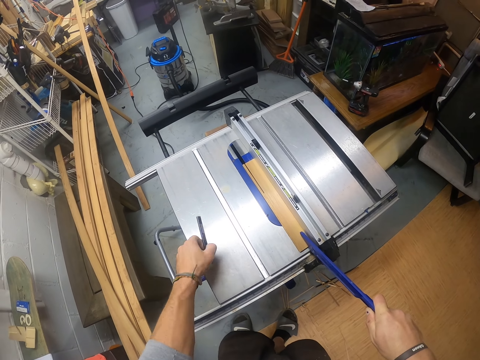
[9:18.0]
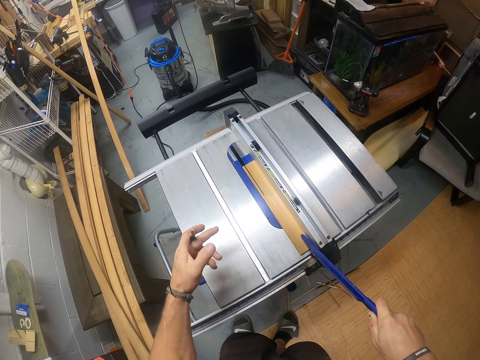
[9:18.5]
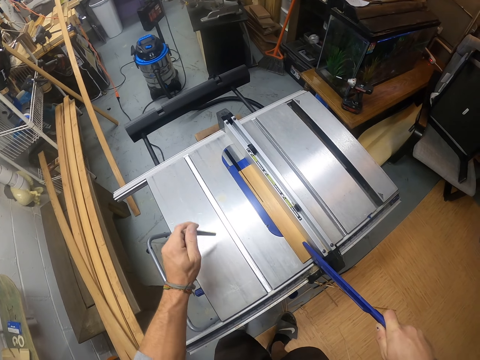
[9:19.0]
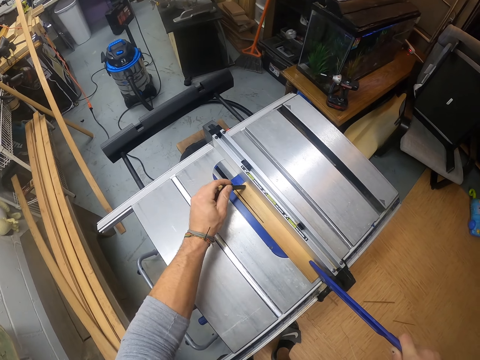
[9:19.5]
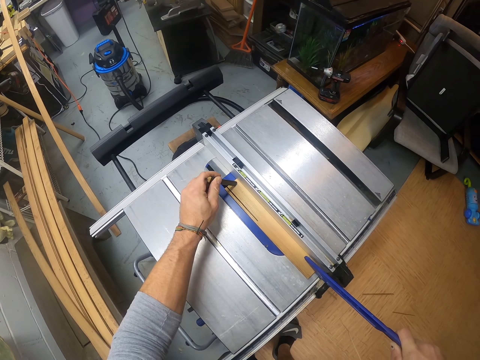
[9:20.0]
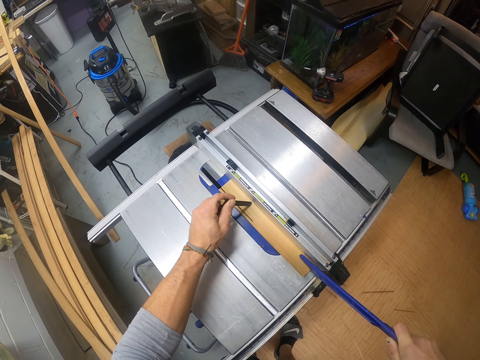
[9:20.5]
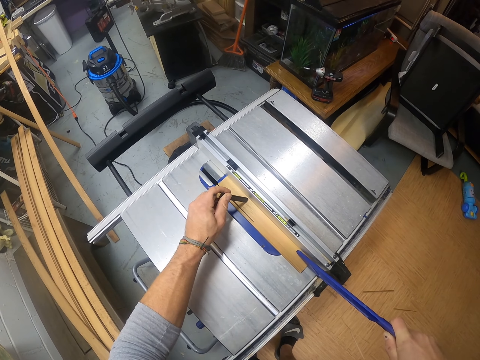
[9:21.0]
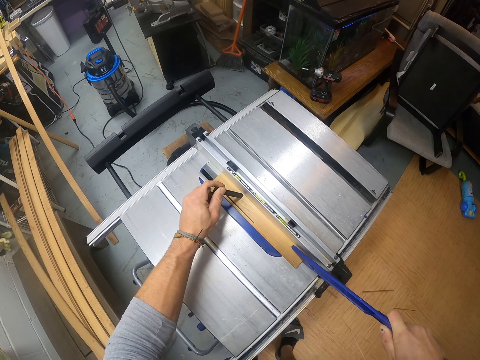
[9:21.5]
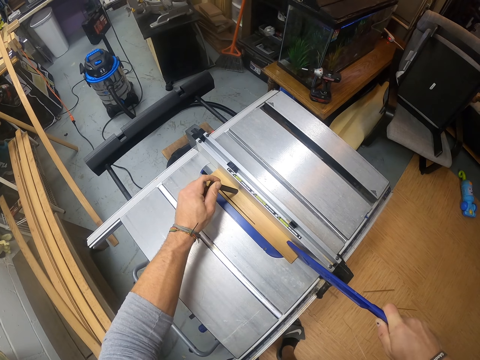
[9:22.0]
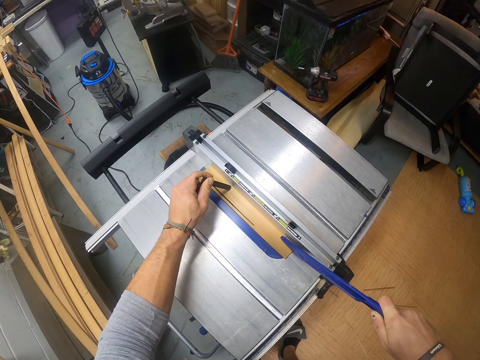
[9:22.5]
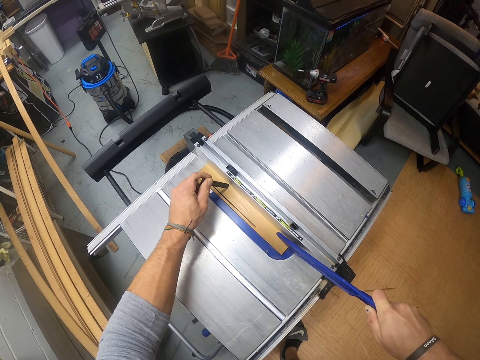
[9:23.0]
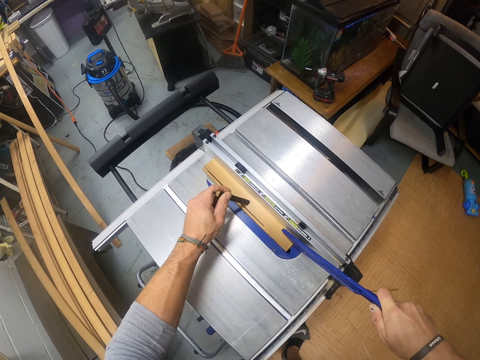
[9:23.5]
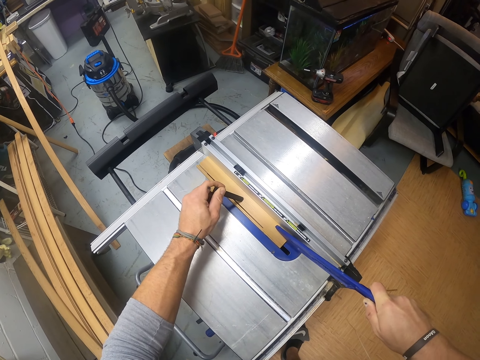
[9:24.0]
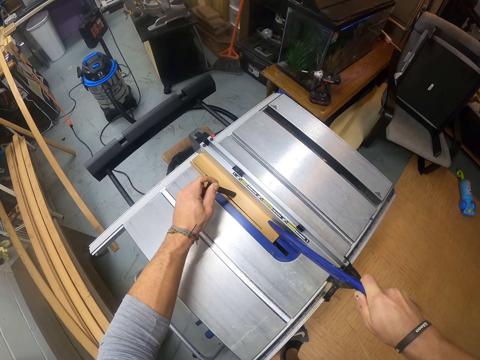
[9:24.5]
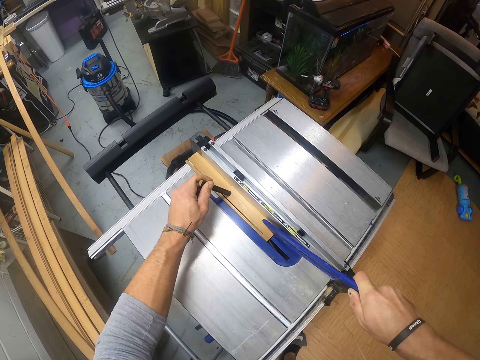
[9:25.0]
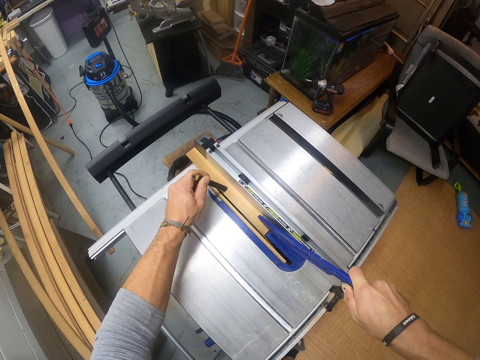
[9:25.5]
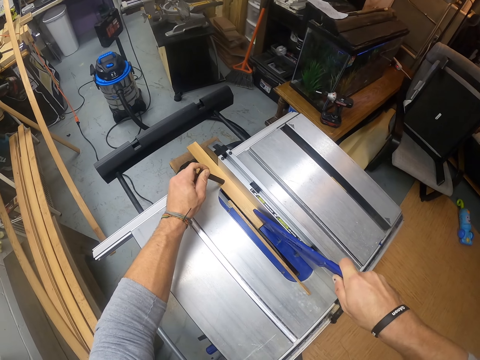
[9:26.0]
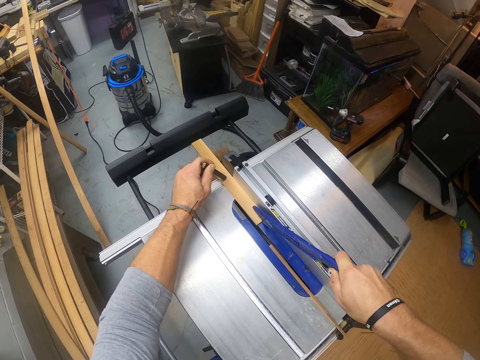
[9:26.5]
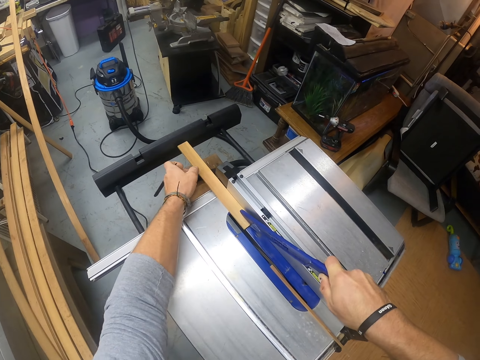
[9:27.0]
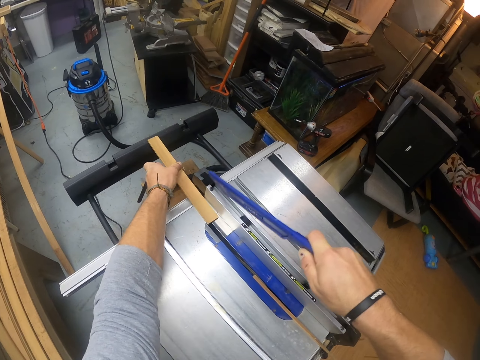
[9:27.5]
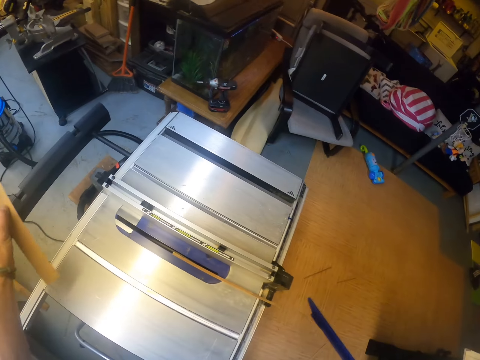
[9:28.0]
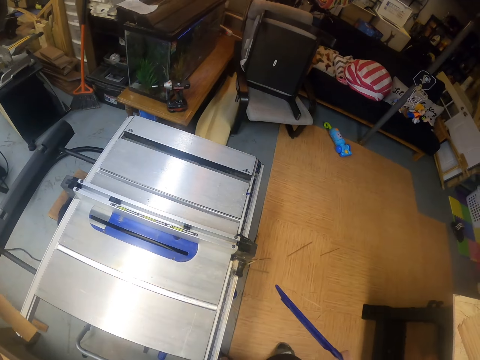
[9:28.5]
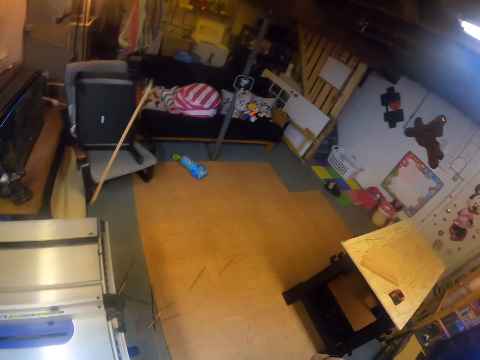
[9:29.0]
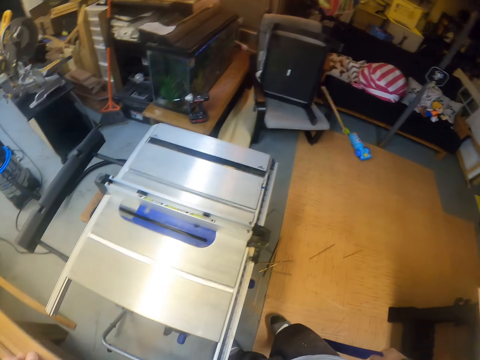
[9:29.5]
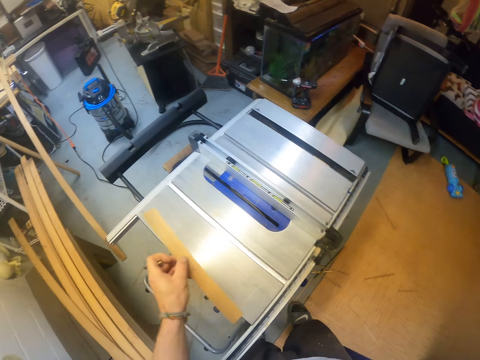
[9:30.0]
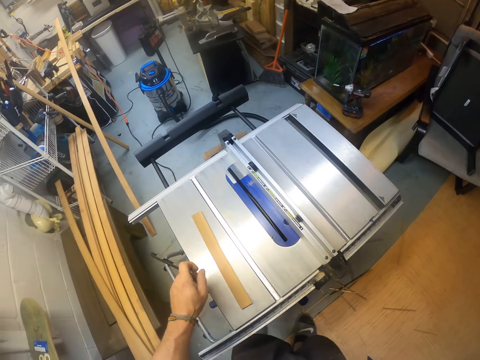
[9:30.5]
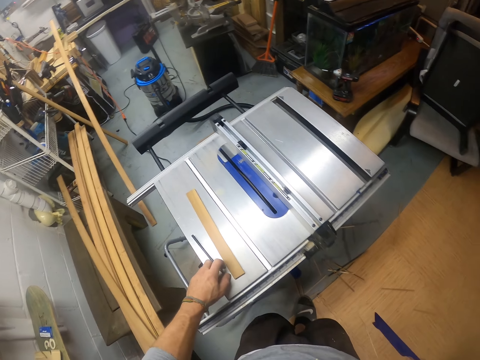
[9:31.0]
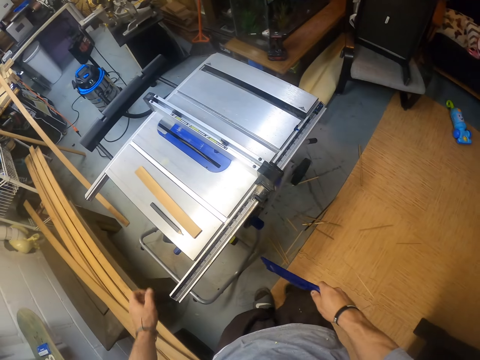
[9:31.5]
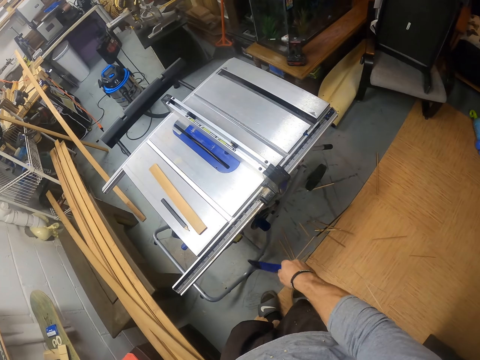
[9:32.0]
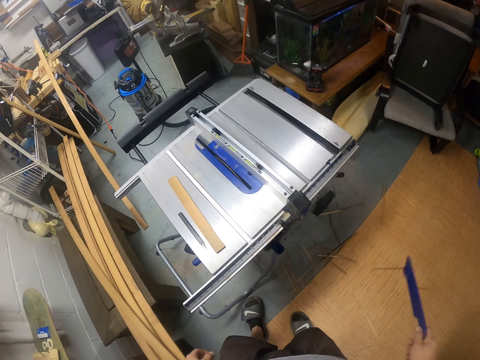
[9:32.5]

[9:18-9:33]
The camera wearer picks a pencil or knife on the table saw with his left hand. He flips the knife. He drives the piece of wood into the table saw blade with the push stick in his right hand and the pencil in his left hand. He puts the knife on the piece of wood. He picks the bigger piece of the sawed wood from the table saw with his left hand. He hits the smaller piece of the sawed wood away with the push stick in his right hand. He drops the piece of wood in his left hand on the table saw. He drops the pencil in his left hand on the table saw.

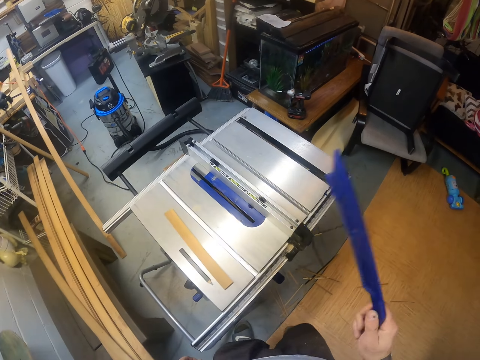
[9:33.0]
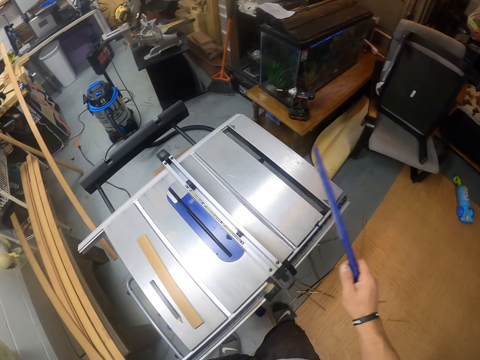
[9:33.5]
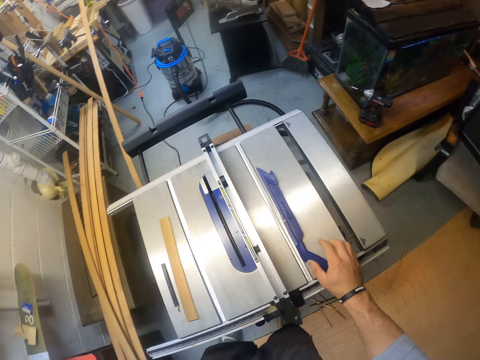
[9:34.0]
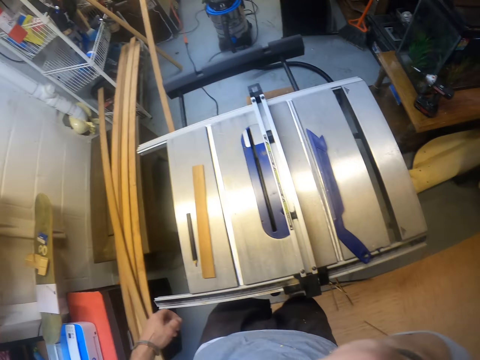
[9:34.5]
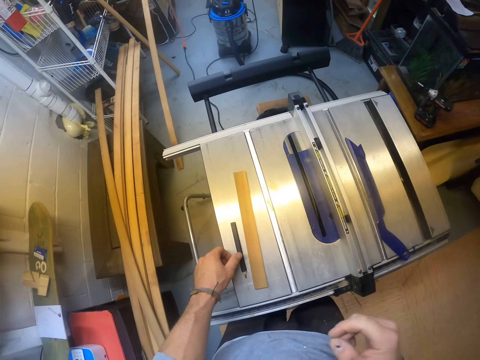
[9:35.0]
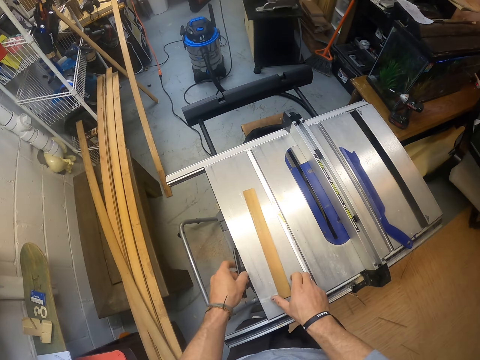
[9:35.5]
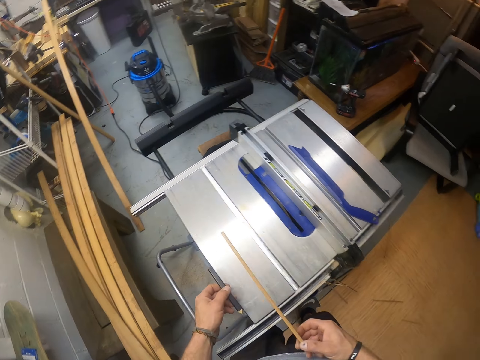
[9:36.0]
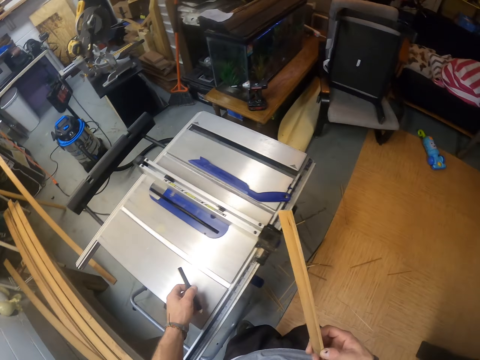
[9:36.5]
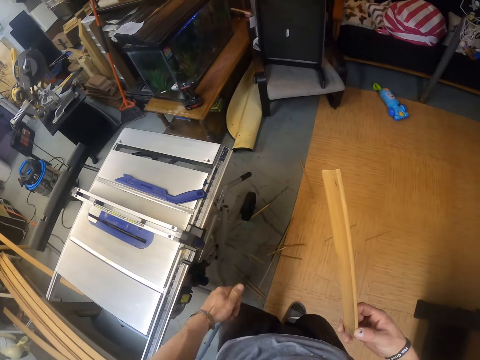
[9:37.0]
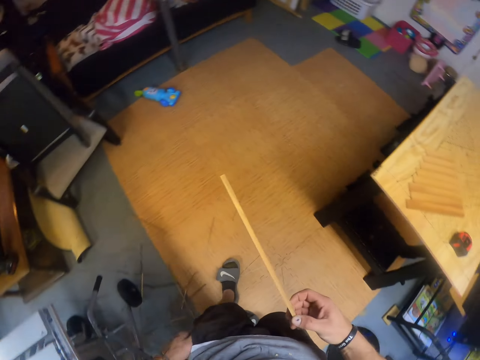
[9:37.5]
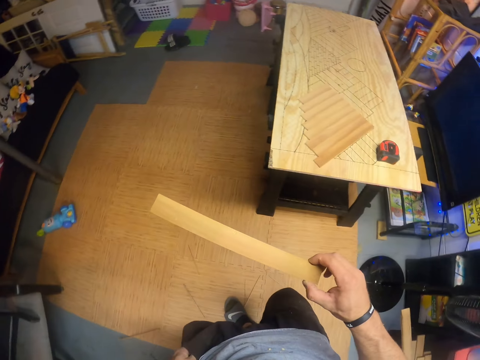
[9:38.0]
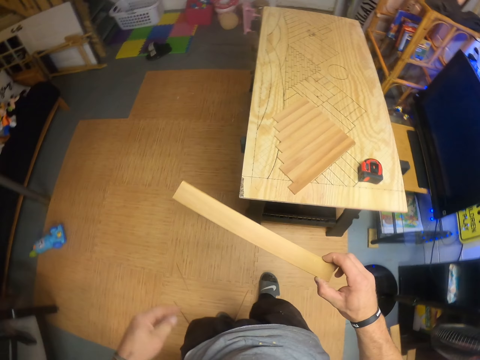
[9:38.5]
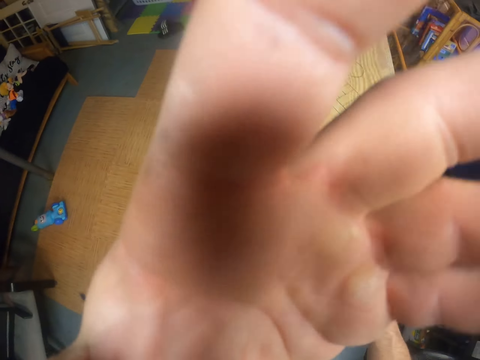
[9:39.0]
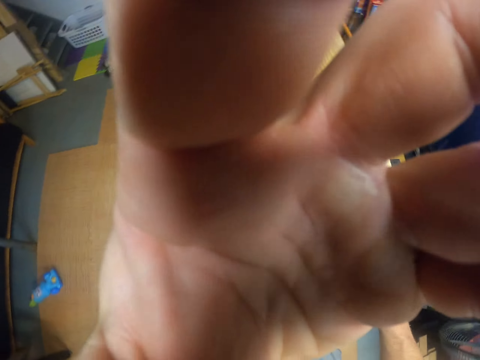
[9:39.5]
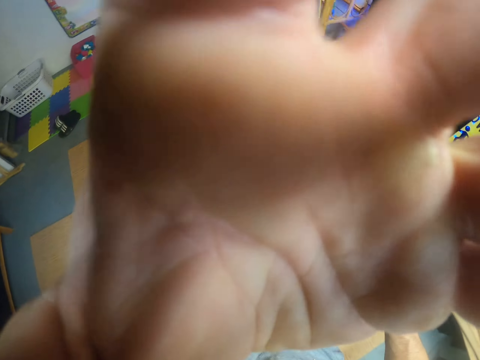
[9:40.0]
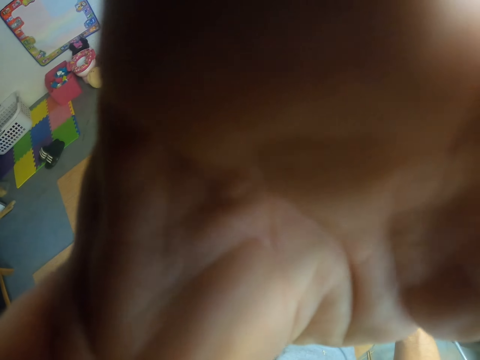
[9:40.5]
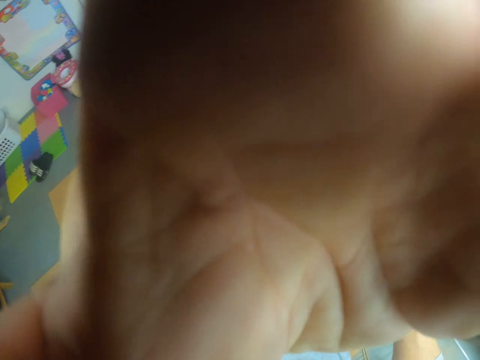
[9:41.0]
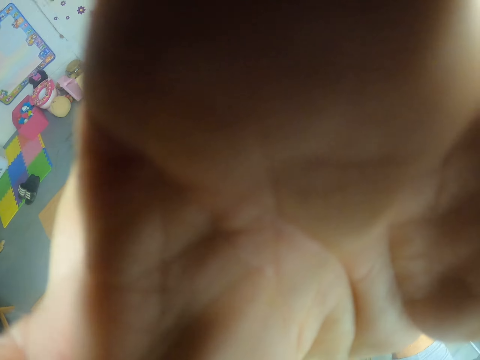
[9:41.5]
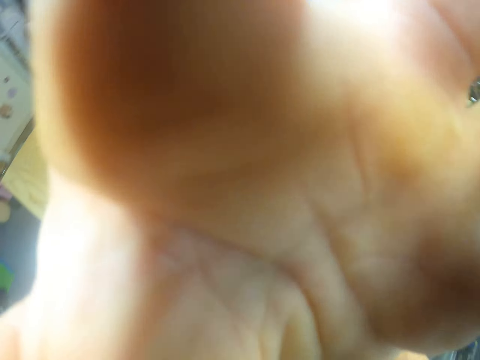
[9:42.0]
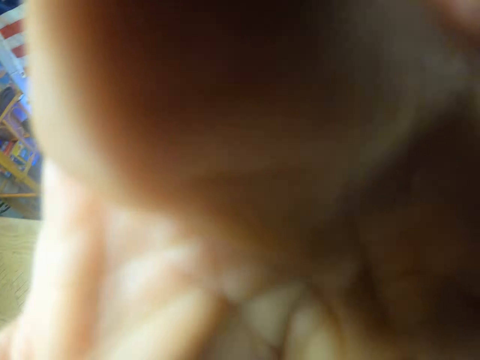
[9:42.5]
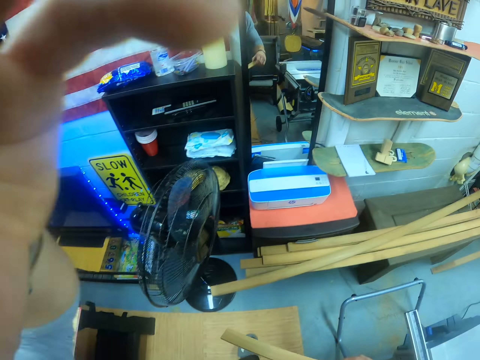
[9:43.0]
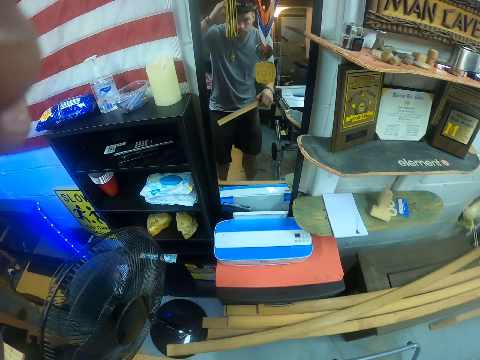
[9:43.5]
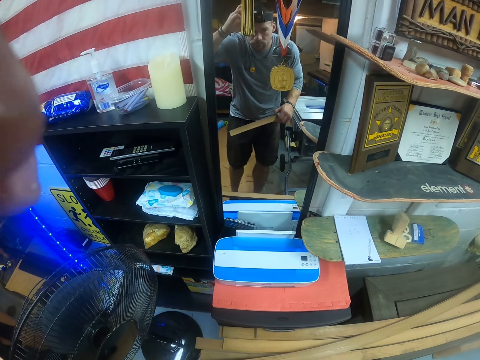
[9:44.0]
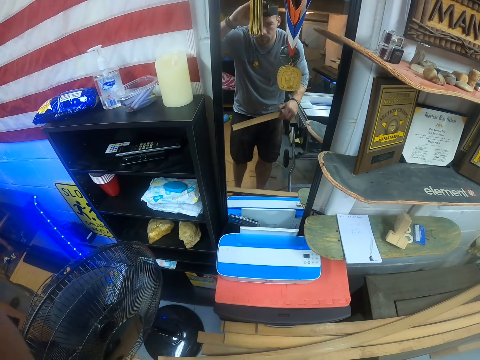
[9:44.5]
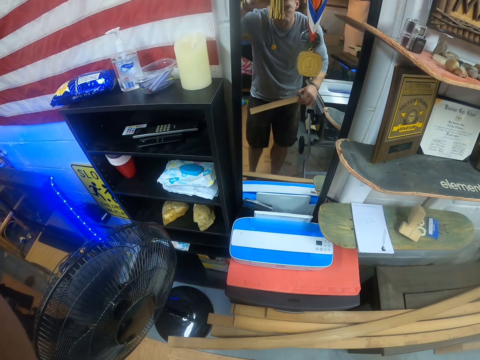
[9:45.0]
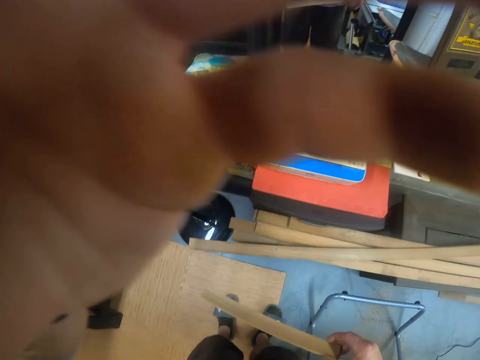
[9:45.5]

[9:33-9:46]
The camera wearer drops the push stick in his right hand on the table saw. He scratches his face. He picks the pencil or knife from the table saw with his left hand. He picks the piece of wood from the table saw with his right hand. He puts the knife in his pocket. He walks around. He adjusts the camera on his head with his left hand.
